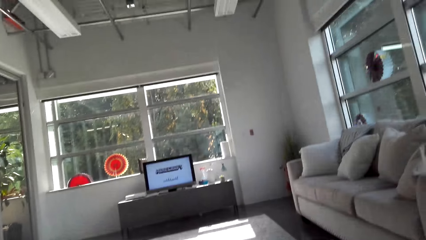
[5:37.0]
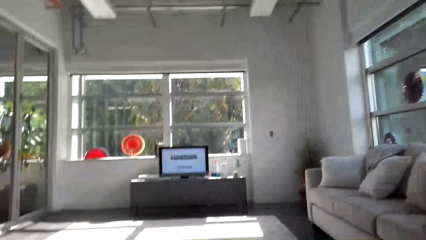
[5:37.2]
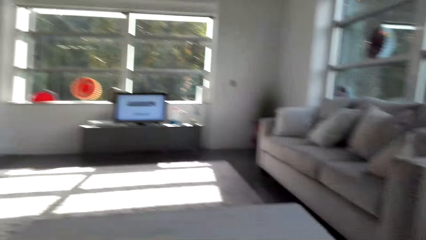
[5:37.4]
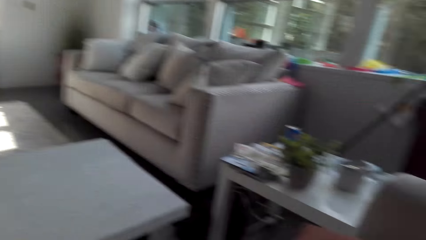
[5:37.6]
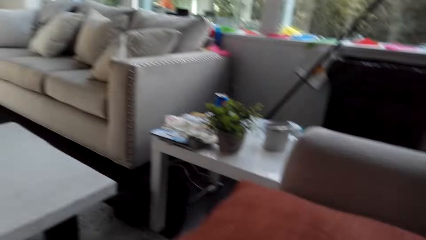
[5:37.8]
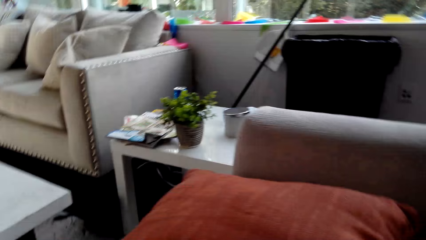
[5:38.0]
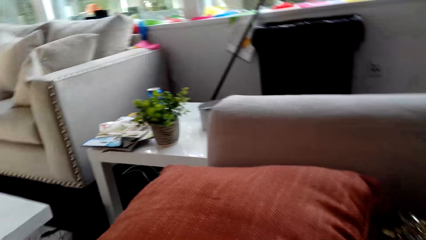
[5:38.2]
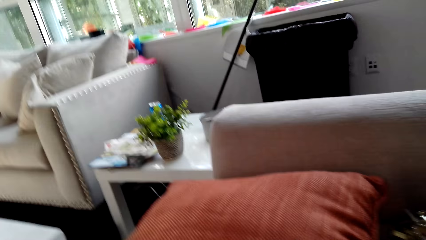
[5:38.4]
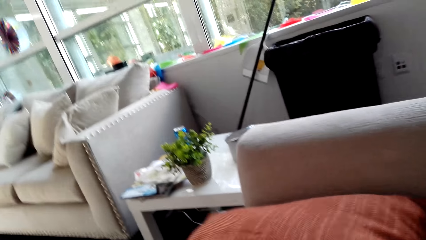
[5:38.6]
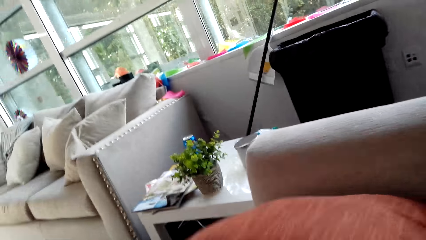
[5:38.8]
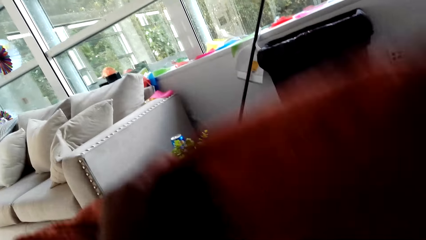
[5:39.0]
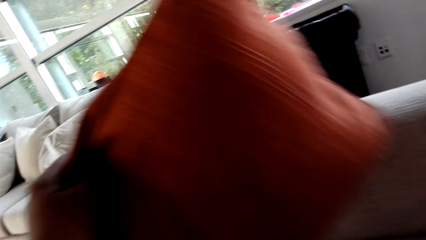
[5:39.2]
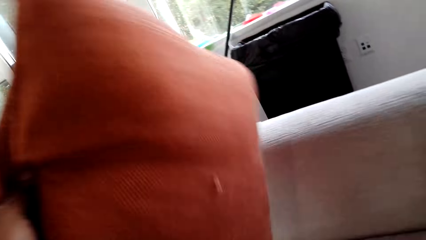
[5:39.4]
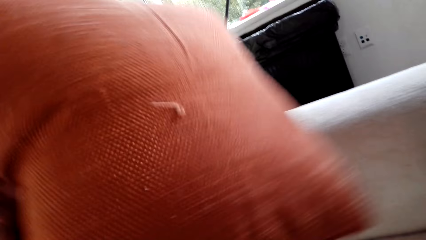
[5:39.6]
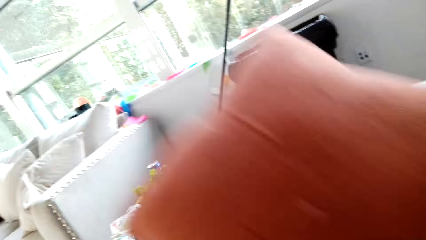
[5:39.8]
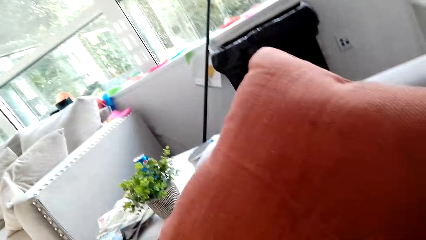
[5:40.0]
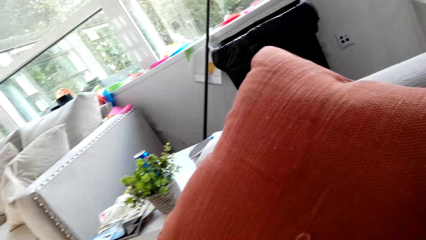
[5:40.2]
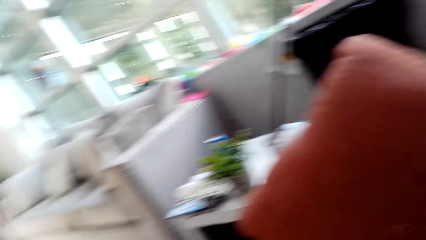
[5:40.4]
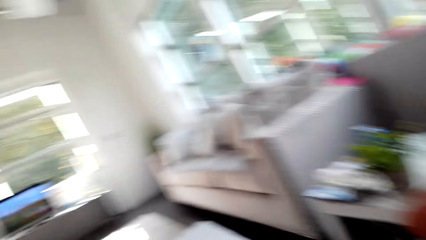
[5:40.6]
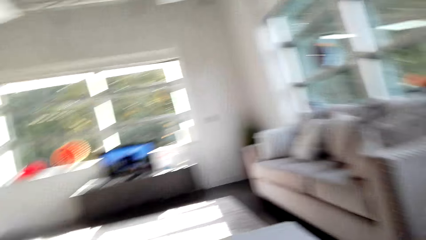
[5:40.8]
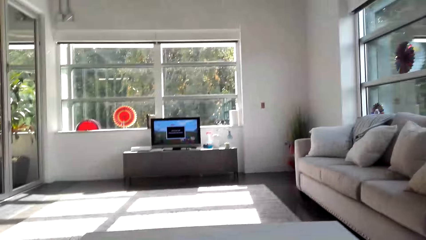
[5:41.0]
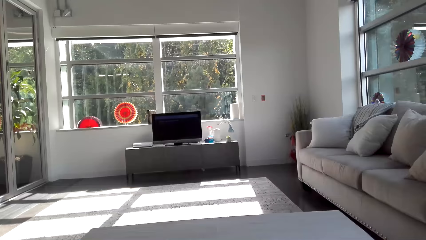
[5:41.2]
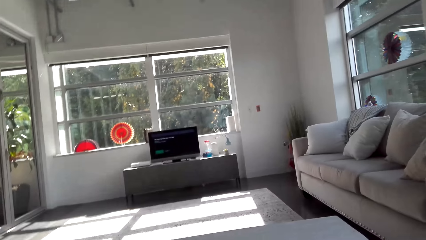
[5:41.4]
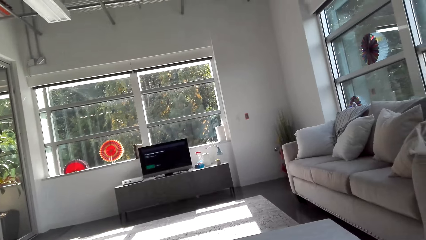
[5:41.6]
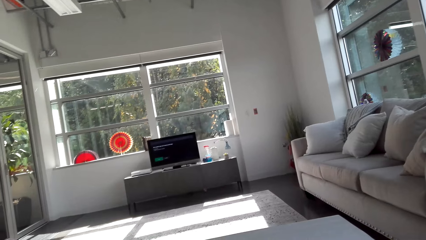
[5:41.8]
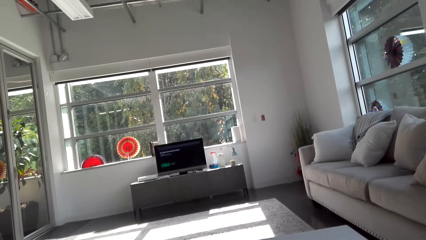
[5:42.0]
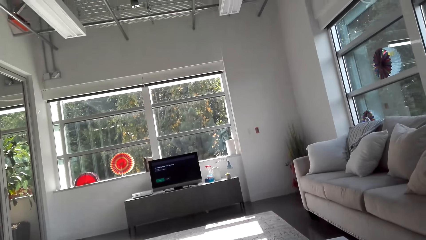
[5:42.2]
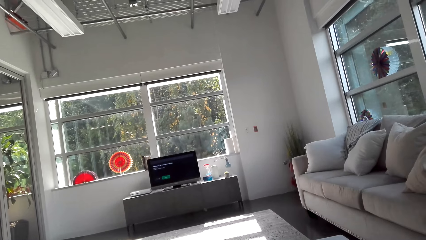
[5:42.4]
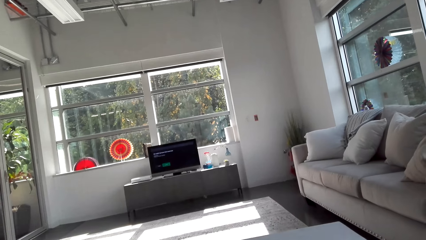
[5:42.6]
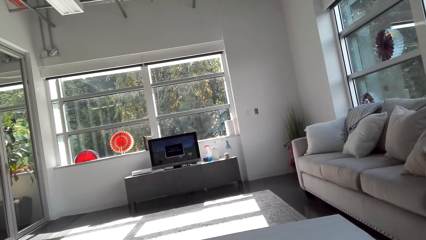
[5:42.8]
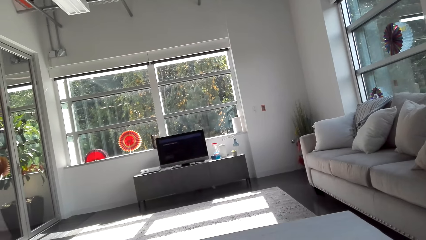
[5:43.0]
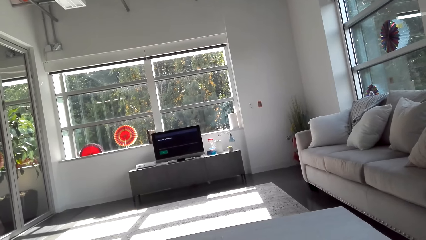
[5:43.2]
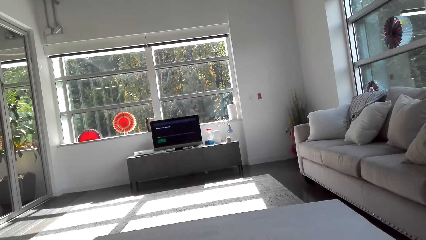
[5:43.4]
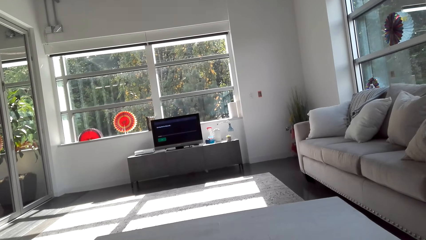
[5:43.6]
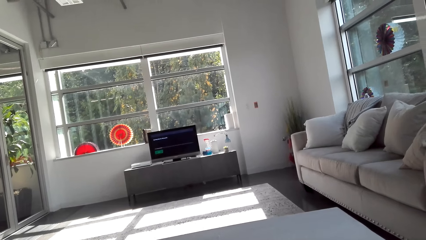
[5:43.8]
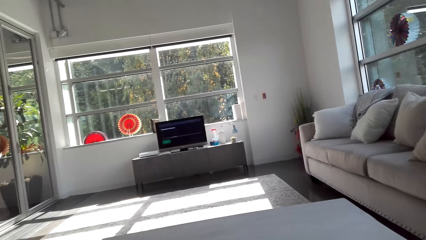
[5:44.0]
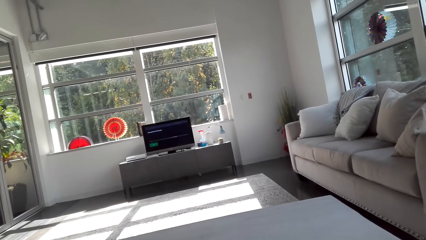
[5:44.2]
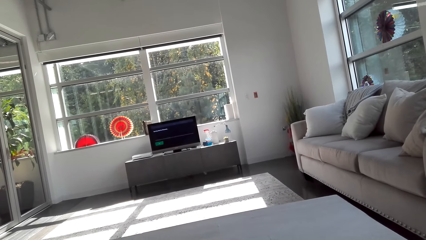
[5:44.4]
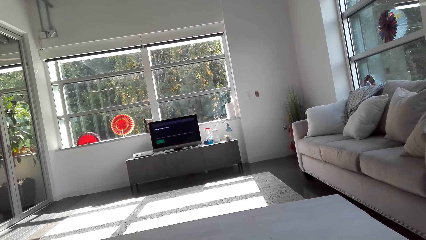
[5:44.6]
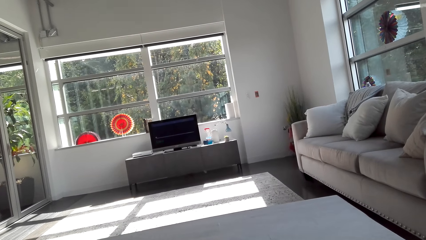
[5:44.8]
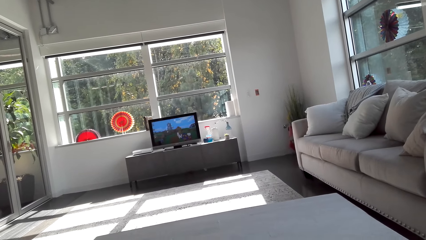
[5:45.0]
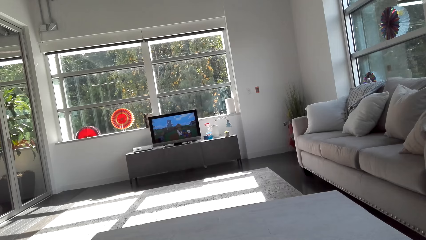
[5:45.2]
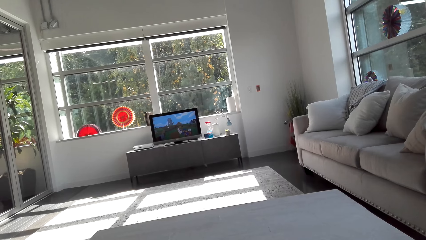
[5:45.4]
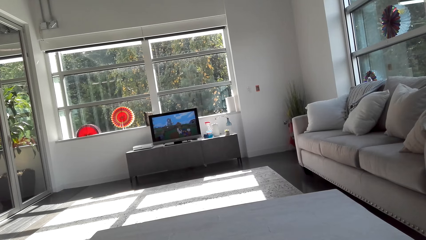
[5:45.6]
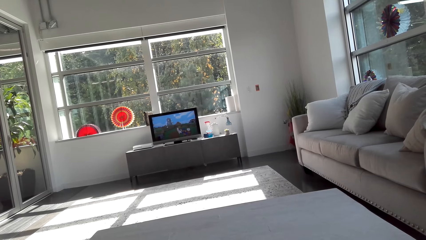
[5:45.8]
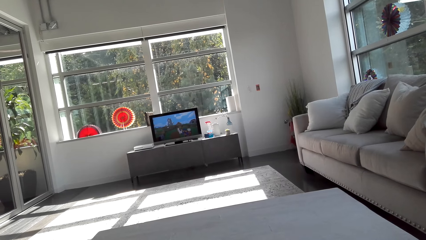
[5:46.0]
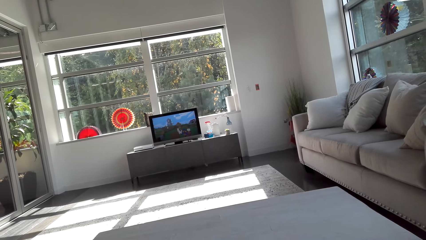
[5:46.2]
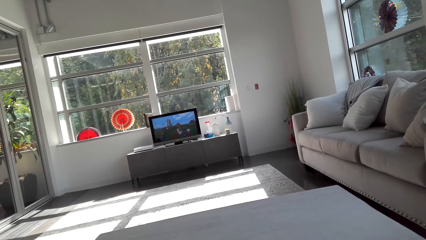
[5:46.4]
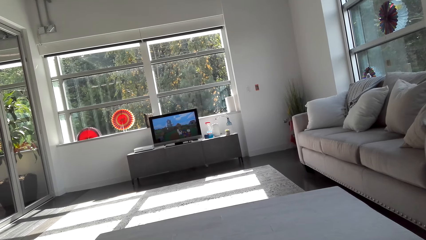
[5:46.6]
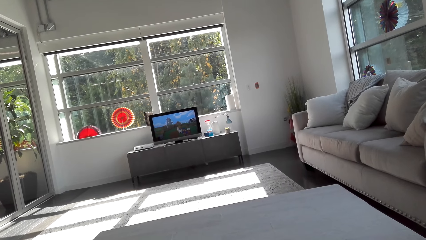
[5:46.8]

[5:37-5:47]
The camera wearer looks around. They flip a pillow and lift the seat pillow. They place the seat pillow on the seat. They look around. They operate the computer.

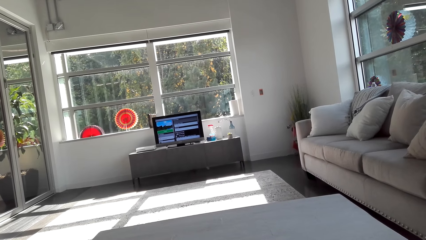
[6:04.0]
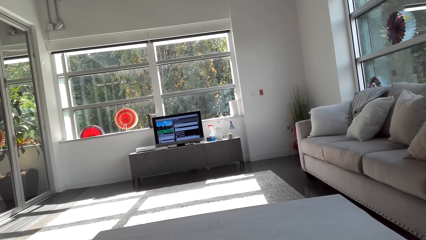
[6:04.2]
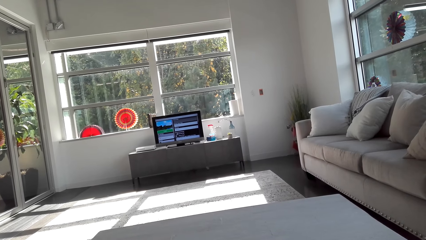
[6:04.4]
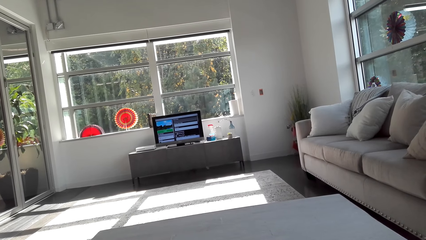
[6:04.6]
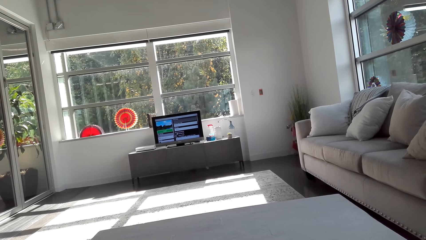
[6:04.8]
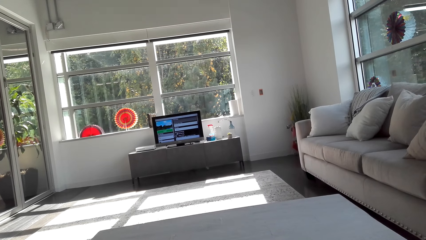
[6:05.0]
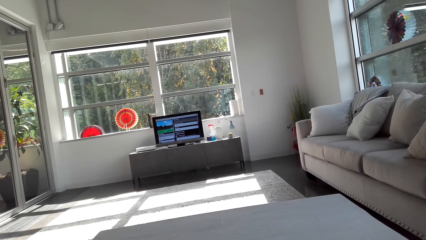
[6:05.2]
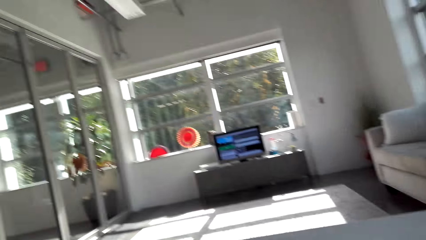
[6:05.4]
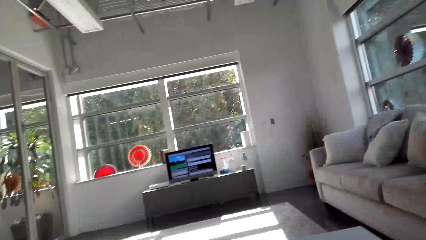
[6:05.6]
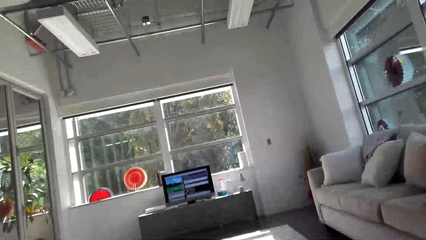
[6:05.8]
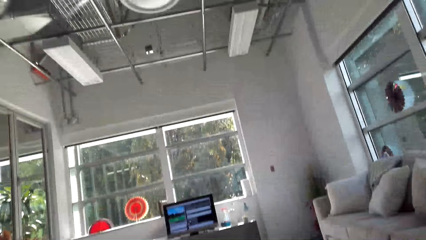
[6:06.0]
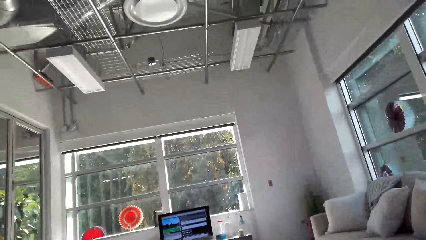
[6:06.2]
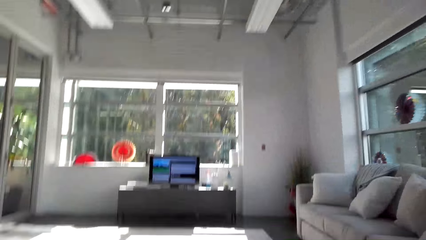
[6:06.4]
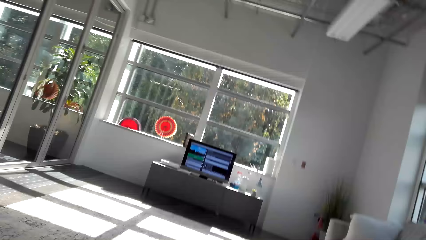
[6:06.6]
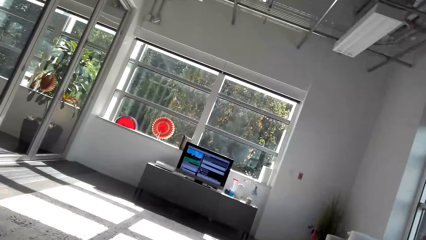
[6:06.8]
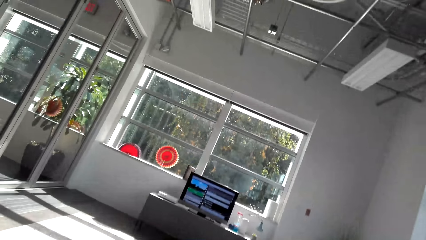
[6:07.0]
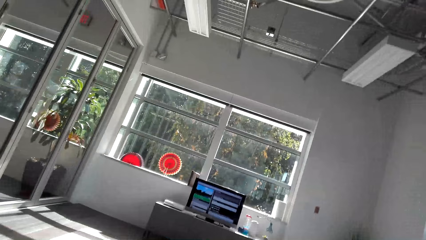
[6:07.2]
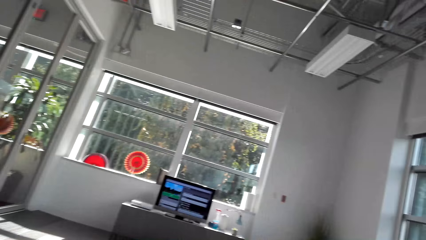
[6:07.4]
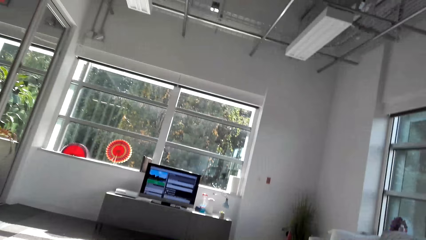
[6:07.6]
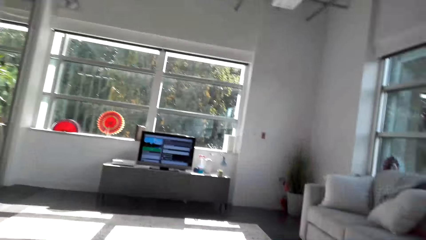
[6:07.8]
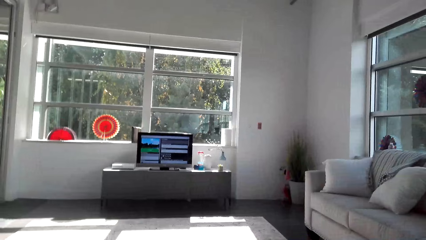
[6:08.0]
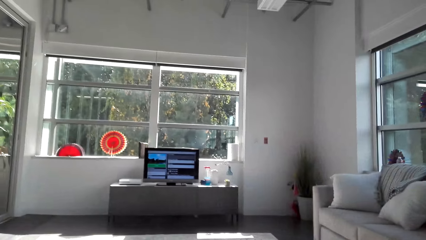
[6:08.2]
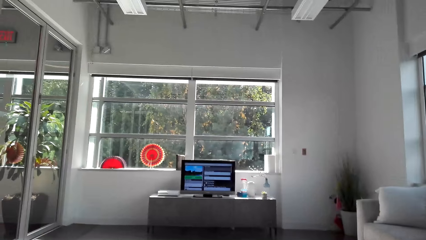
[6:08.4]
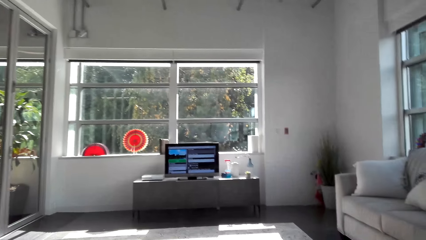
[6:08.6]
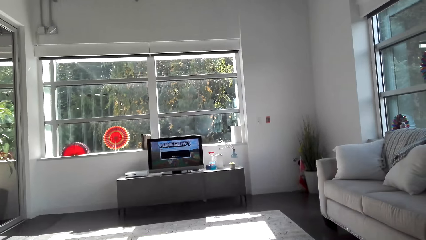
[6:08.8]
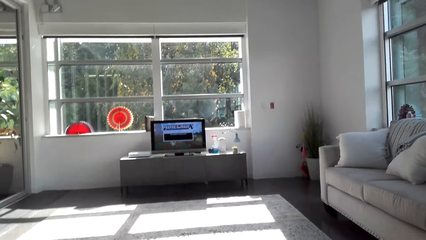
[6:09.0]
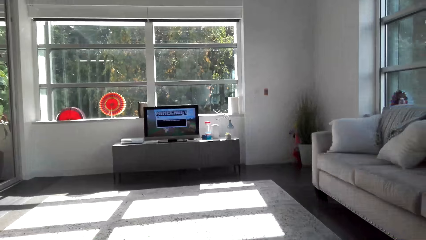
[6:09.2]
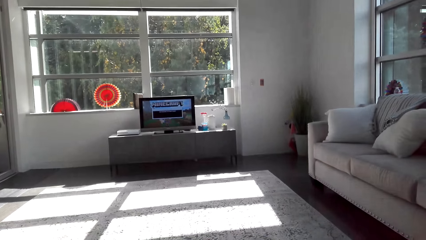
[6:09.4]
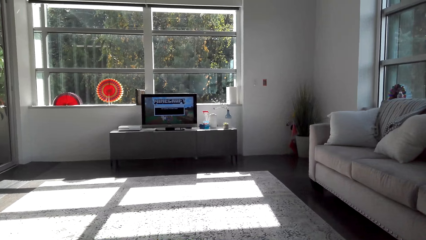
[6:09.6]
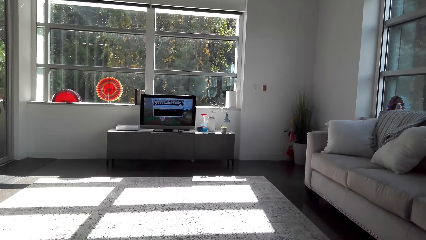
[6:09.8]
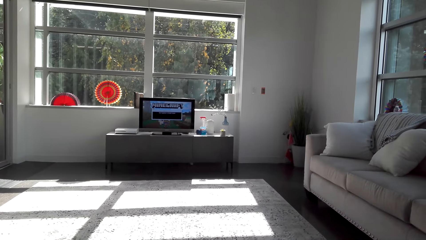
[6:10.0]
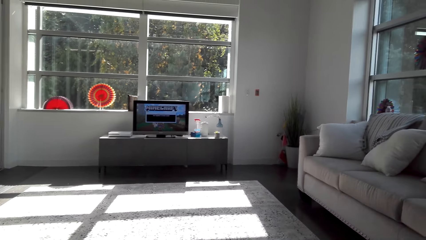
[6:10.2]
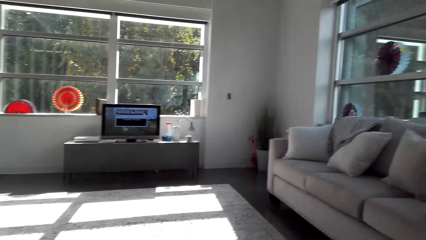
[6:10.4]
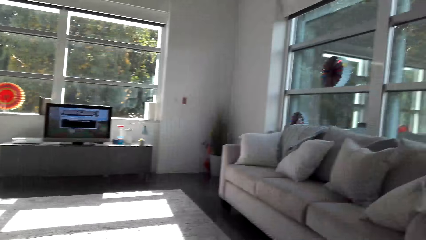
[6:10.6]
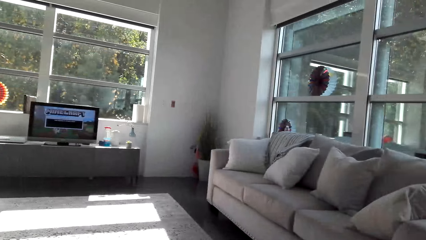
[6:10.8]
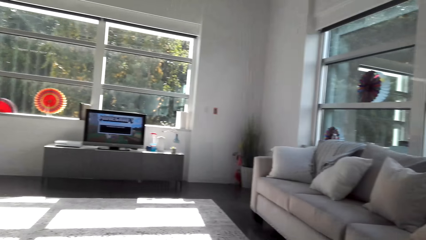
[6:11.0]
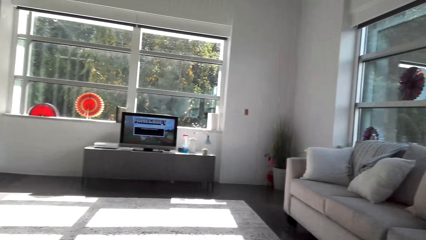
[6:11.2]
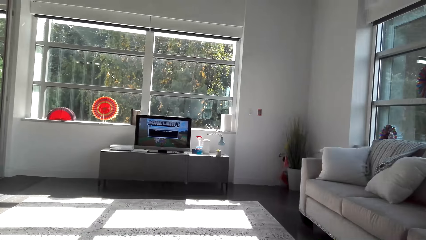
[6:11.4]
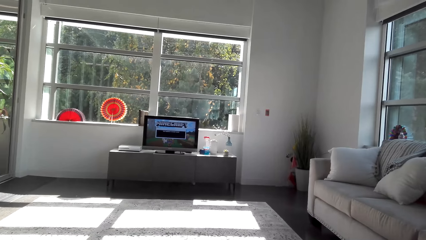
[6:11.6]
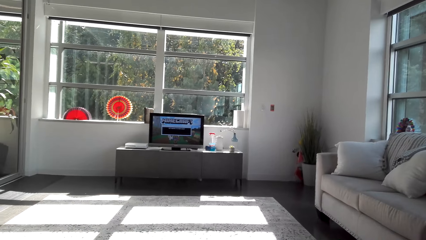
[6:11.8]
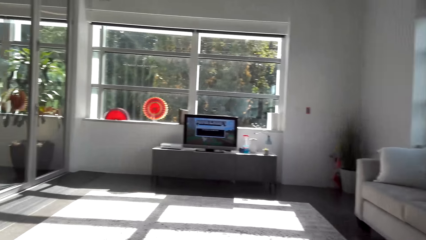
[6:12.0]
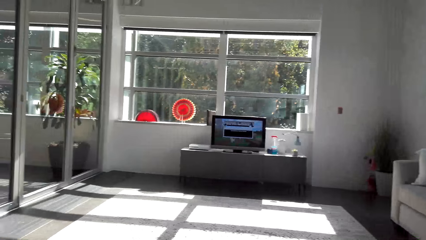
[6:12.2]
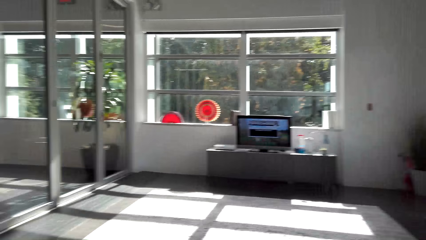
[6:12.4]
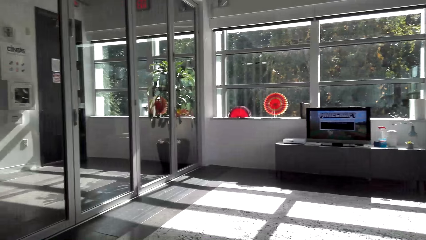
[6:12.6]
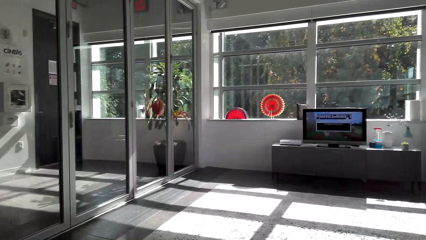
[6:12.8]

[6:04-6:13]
The camera wearer looks around. They operate the computer.
